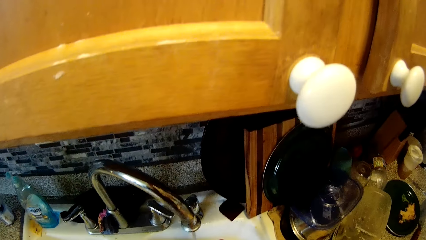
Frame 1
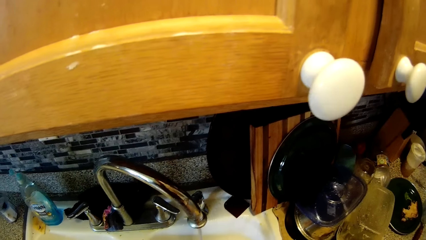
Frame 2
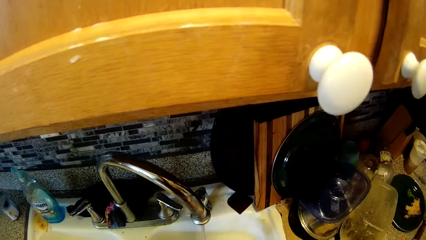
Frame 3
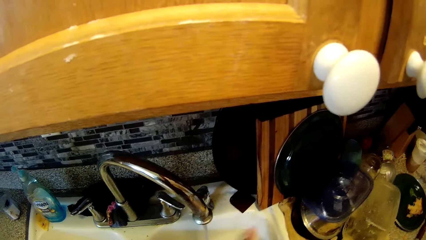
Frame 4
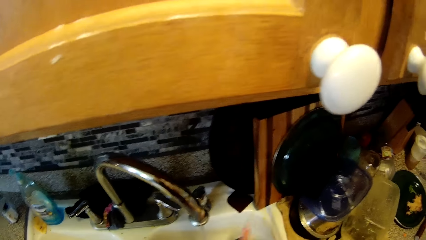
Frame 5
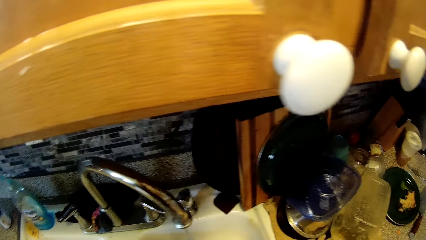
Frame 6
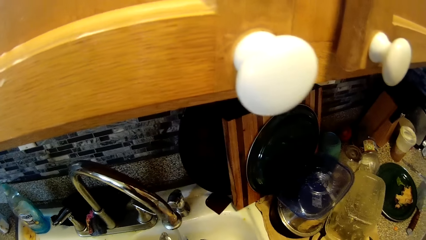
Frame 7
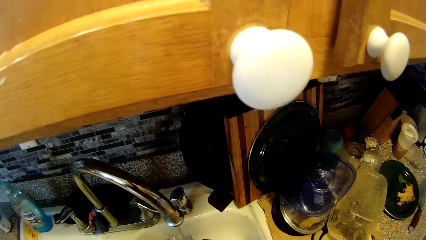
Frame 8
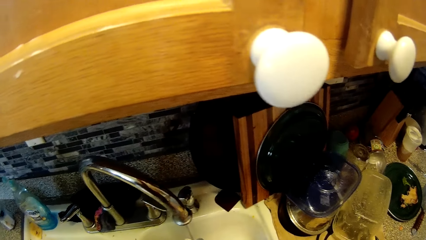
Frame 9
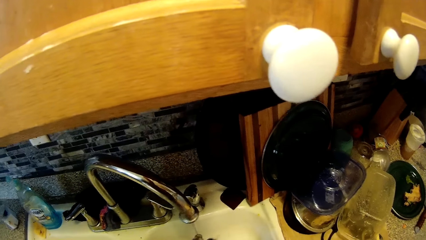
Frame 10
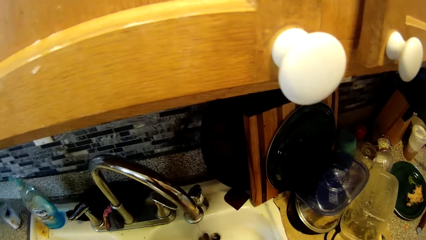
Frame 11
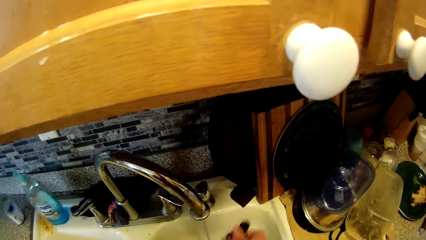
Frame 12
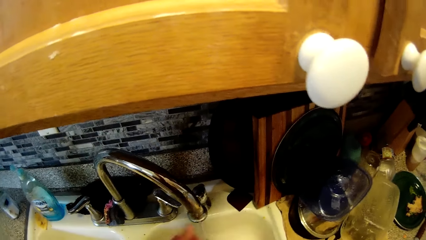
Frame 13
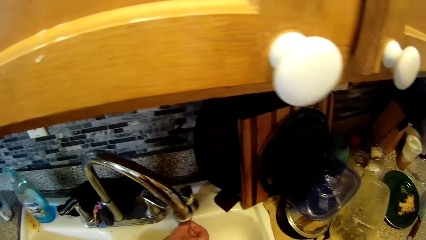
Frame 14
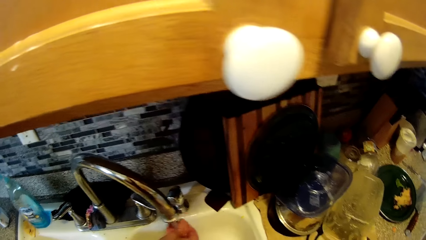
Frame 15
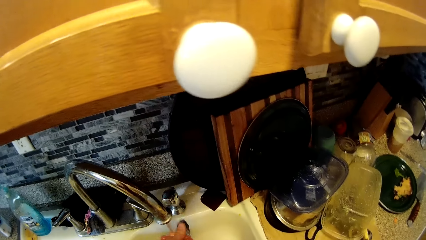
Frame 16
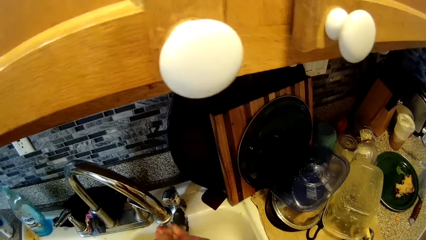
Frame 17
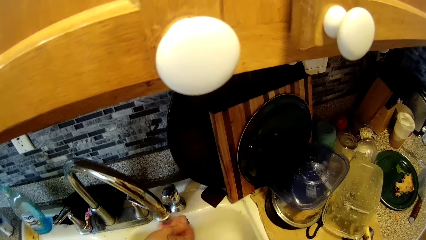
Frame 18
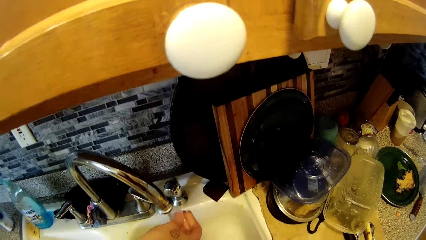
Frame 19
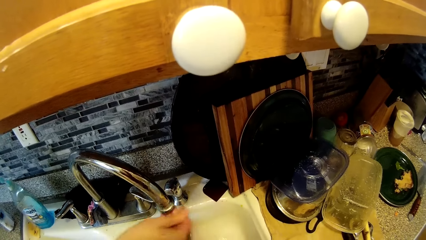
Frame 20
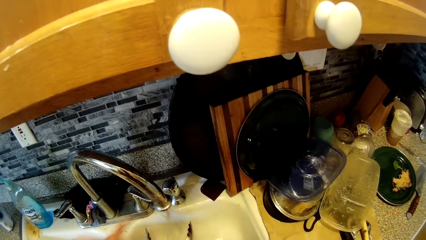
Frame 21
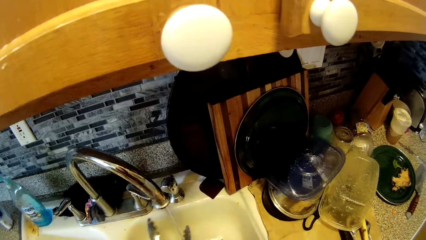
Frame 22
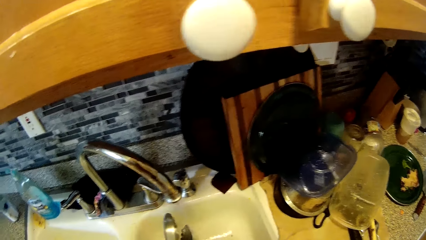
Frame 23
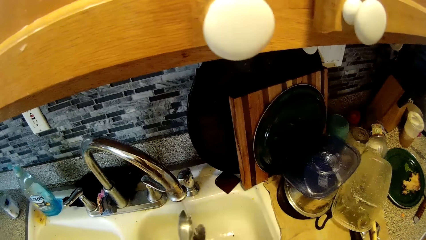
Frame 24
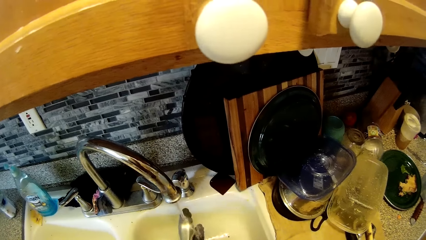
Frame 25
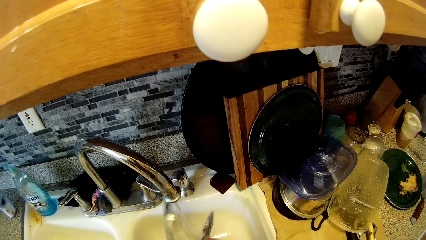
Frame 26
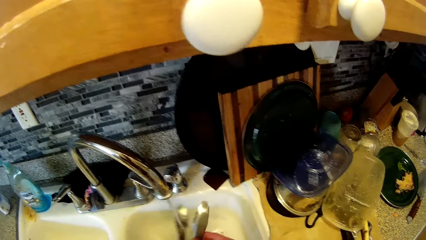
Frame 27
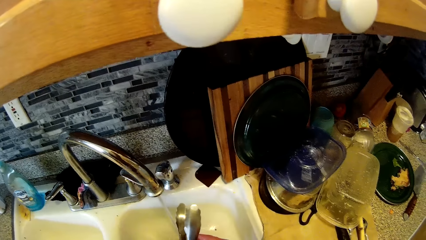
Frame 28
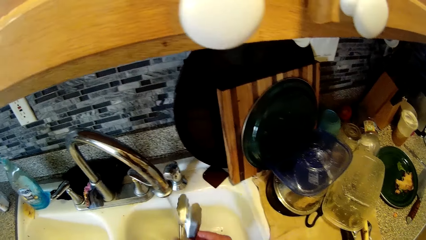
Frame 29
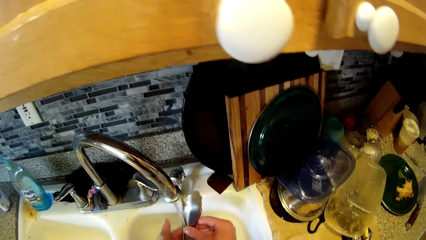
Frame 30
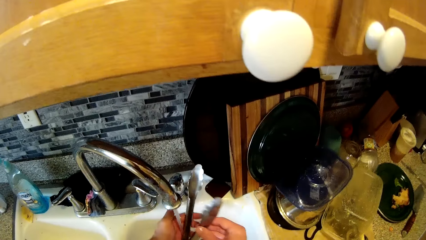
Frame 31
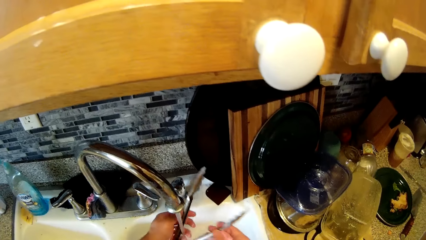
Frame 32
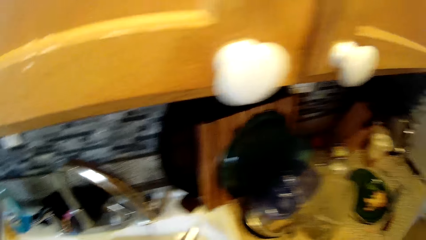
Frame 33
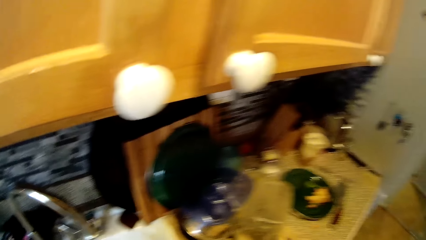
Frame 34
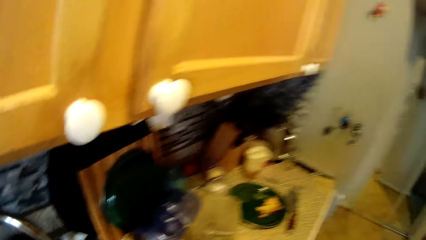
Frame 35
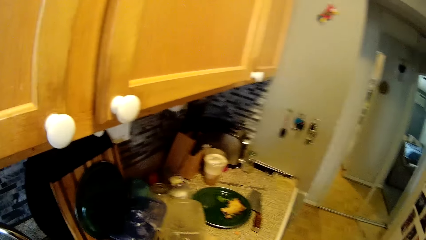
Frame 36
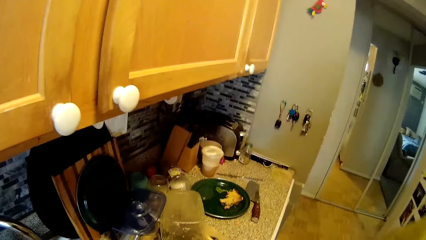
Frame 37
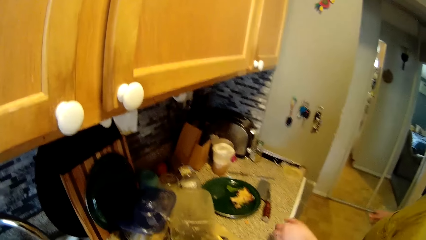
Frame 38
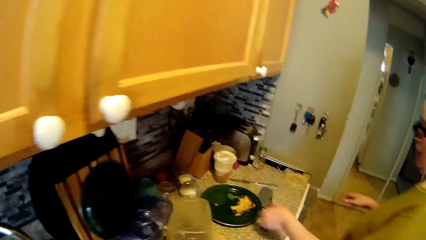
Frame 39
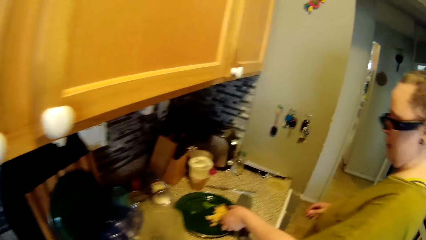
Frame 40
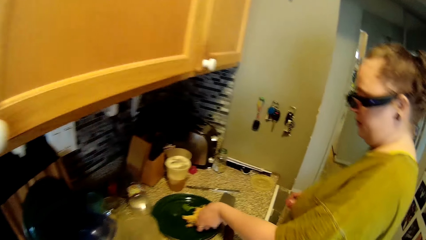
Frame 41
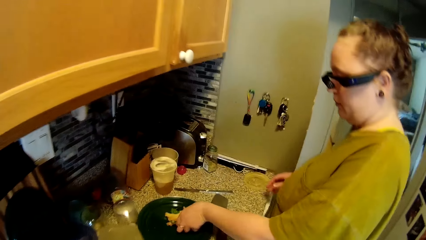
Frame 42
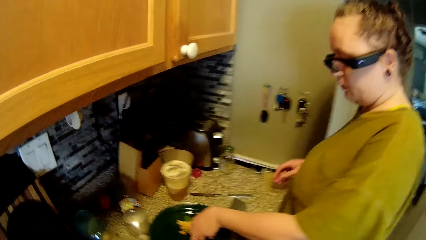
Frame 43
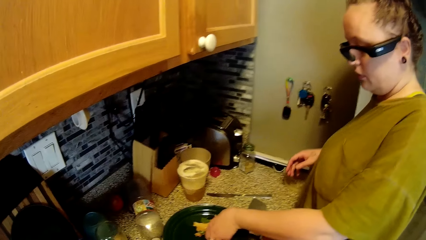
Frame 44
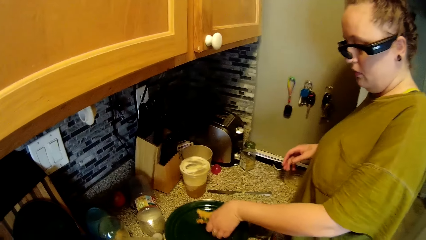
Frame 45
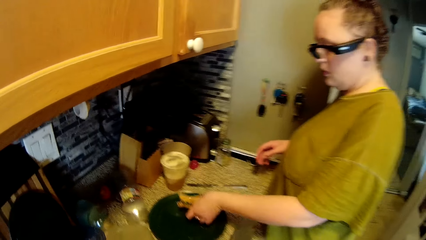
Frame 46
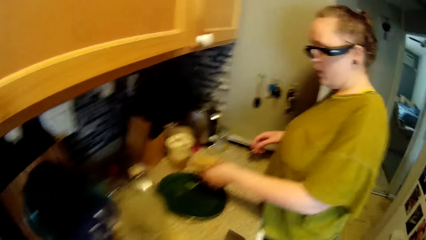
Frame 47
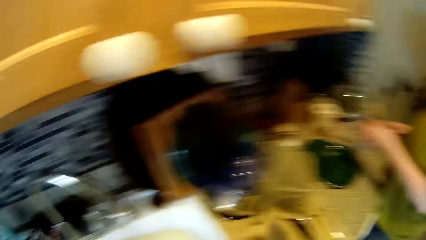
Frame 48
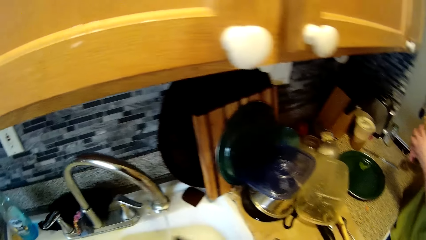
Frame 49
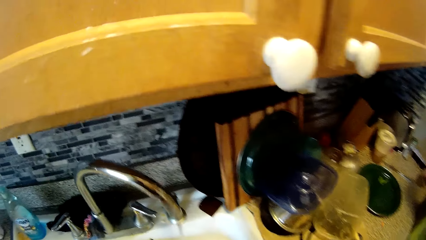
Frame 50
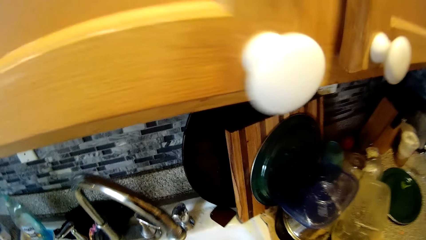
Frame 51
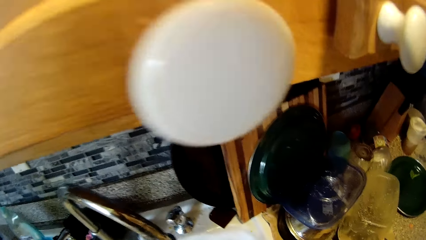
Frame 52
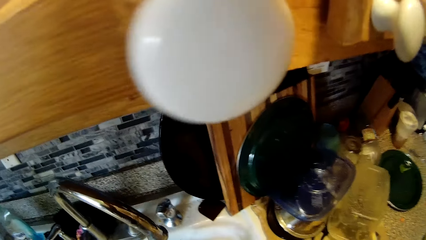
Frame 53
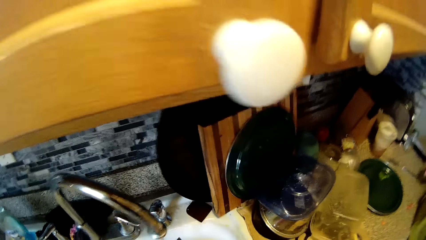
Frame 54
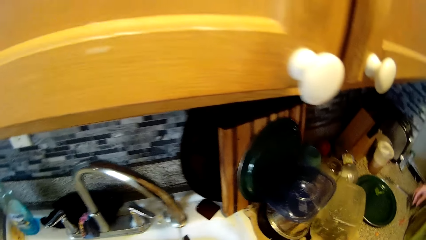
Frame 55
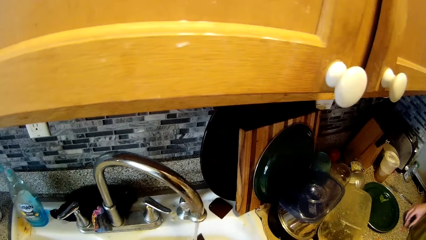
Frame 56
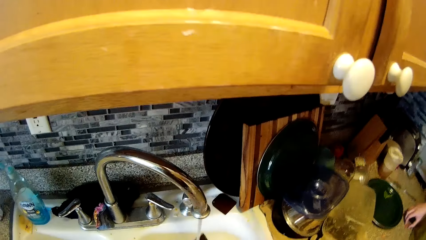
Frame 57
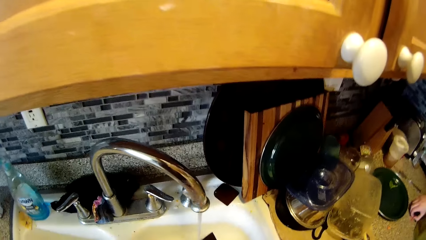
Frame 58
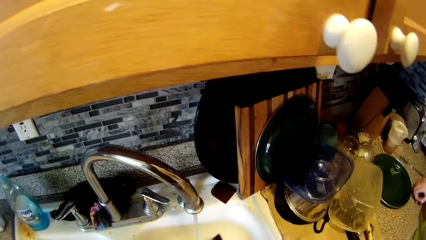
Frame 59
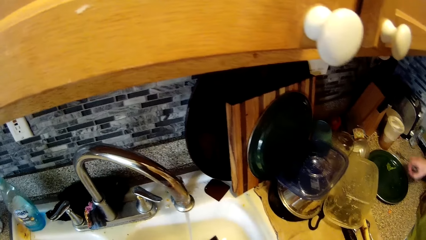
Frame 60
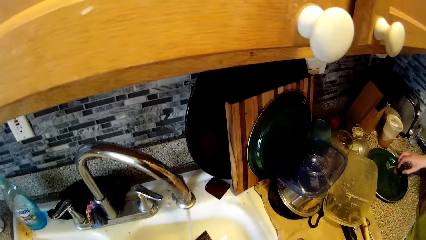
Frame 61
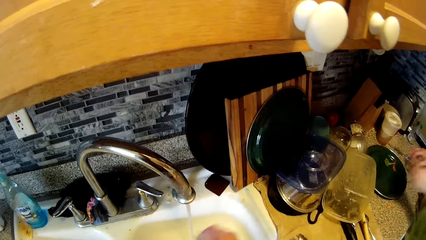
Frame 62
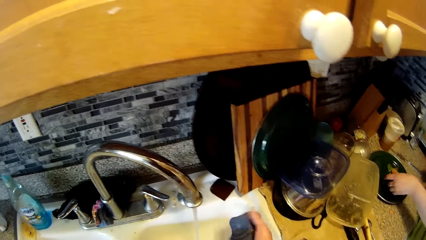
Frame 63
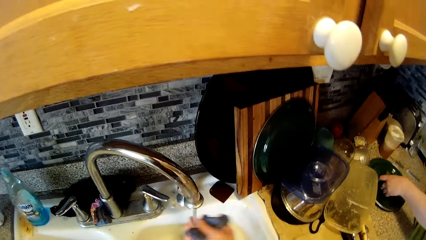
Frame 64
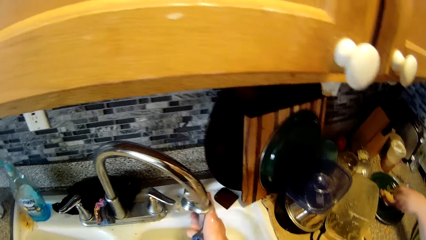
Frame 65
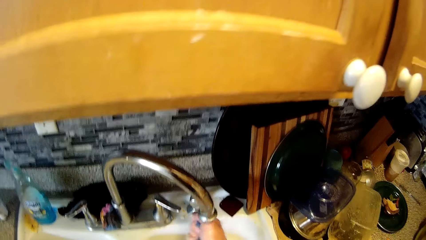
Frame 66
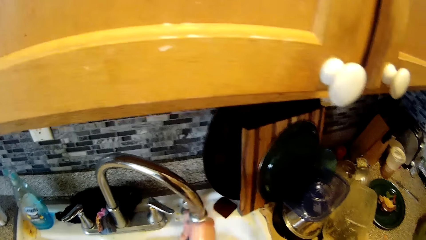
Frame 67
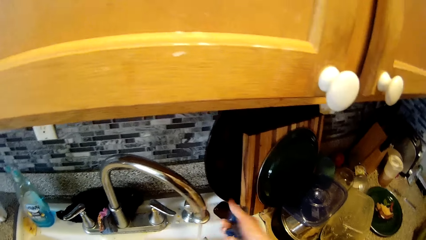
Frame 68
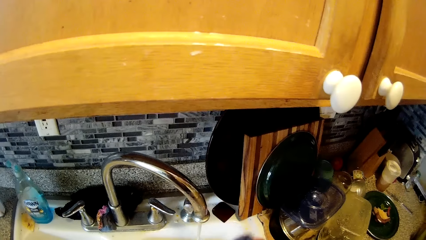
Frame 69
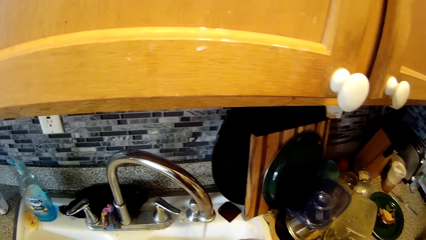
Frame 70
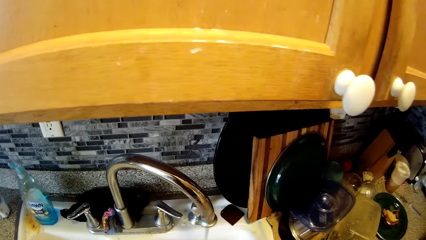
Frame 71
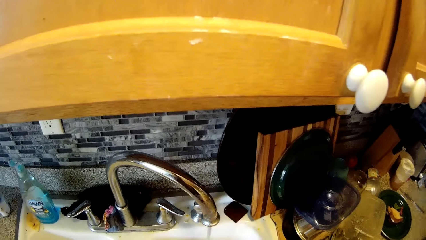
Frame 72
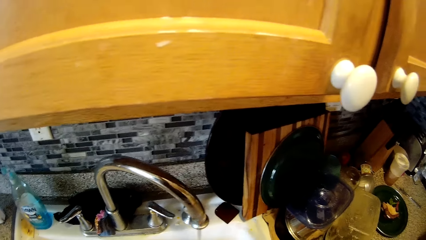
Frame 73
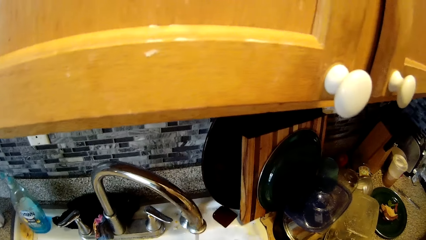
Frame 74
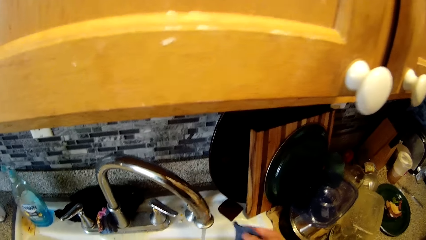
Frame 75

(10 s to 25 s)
A woman rinses her right hand. The camera wearer washes both hands with water from the tap in the sink. He washes a tong in the sink with both hands. The woman picks up a sandwich from a plate with her left hand. The camera wearer picks up a knife from the countertop with his right hand. Another woman picks up a crayfish from the cabinet with her right hand. The camera wearer washes the knife with a sponge in the sink with his right hand. He rinses the sponge. The other woman drops the crayfish on the plate with her right hand. The camera wearer rinses the knife with both hands in the kitchen. The other woman drops part of the sandwich on the plate with her left hand.
